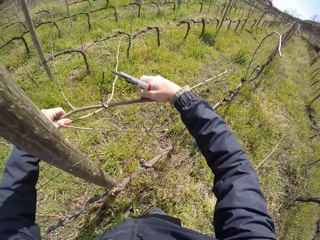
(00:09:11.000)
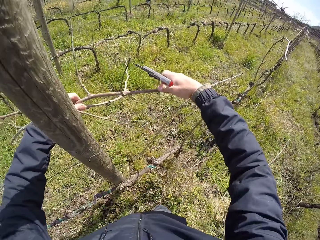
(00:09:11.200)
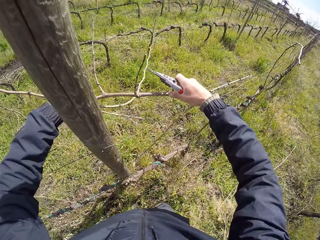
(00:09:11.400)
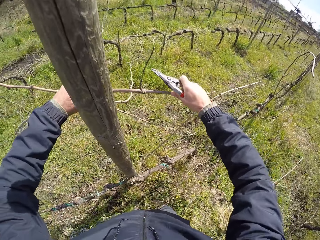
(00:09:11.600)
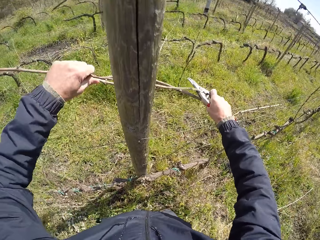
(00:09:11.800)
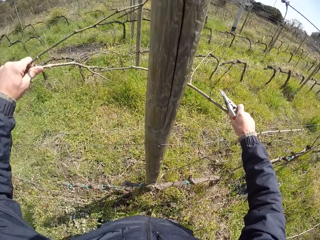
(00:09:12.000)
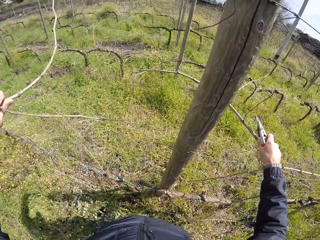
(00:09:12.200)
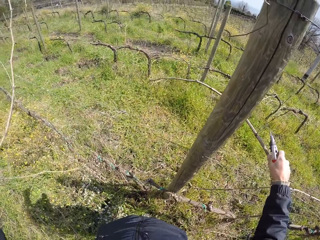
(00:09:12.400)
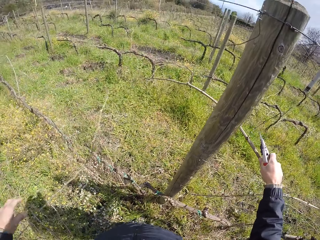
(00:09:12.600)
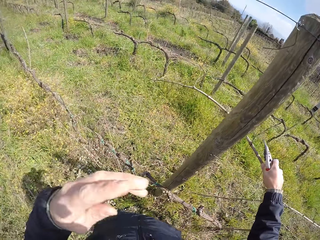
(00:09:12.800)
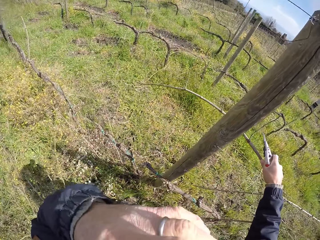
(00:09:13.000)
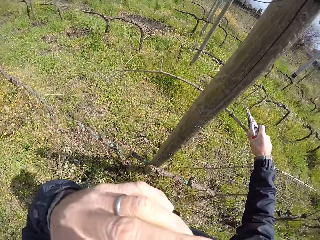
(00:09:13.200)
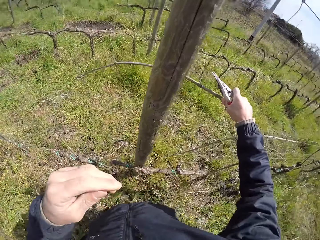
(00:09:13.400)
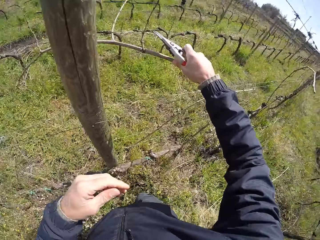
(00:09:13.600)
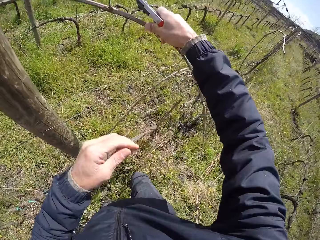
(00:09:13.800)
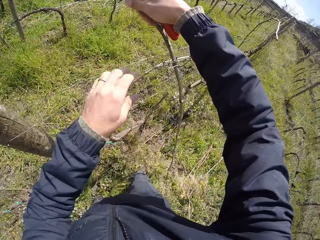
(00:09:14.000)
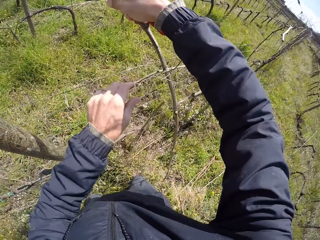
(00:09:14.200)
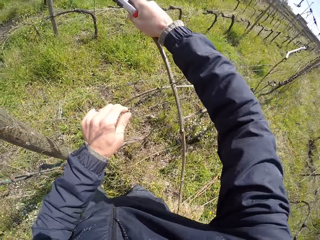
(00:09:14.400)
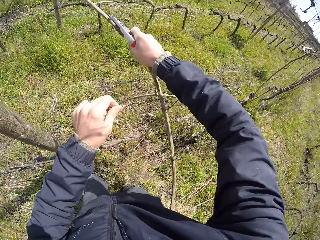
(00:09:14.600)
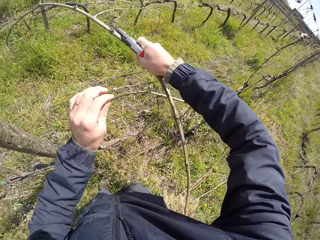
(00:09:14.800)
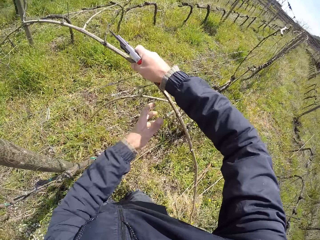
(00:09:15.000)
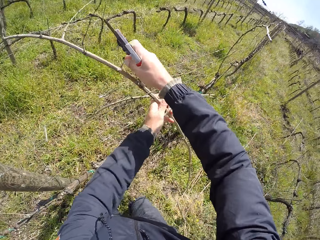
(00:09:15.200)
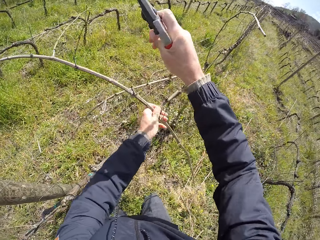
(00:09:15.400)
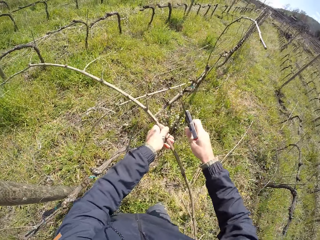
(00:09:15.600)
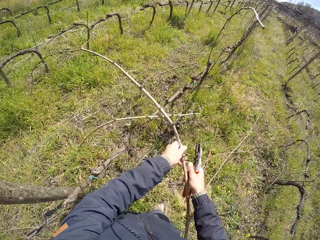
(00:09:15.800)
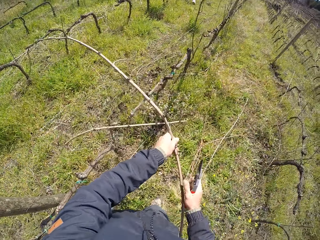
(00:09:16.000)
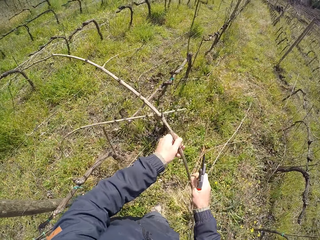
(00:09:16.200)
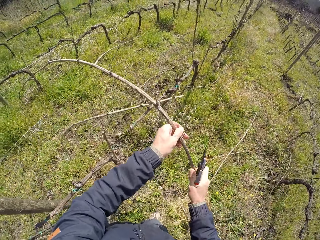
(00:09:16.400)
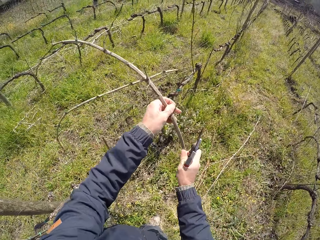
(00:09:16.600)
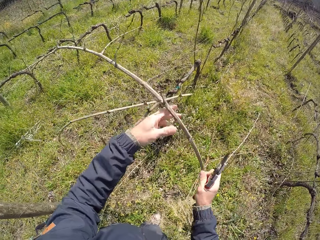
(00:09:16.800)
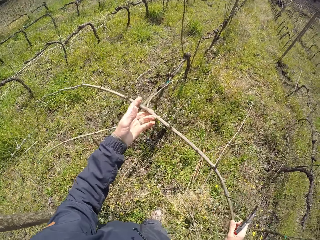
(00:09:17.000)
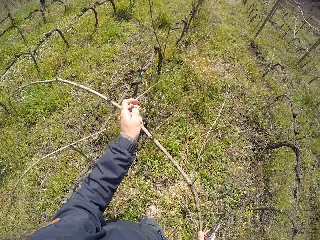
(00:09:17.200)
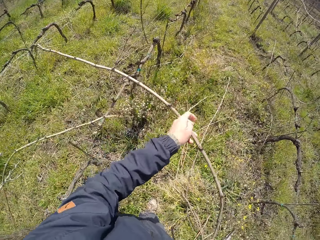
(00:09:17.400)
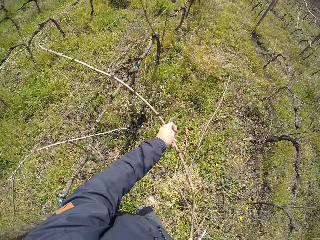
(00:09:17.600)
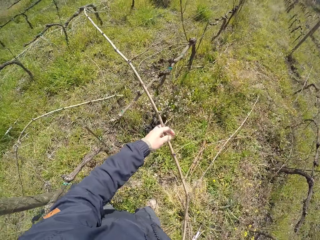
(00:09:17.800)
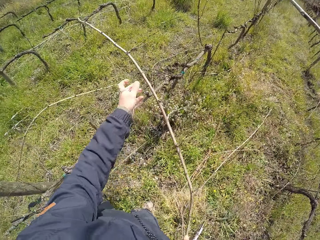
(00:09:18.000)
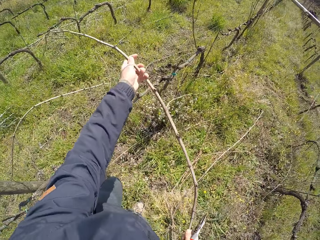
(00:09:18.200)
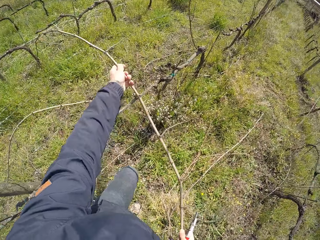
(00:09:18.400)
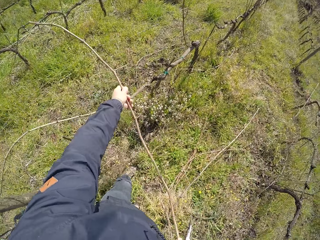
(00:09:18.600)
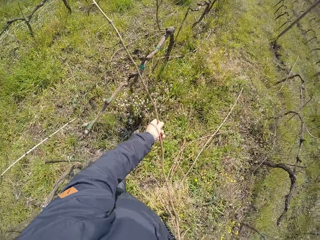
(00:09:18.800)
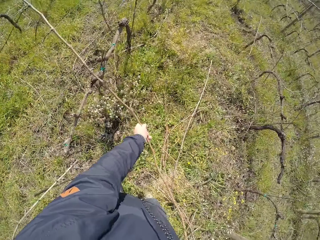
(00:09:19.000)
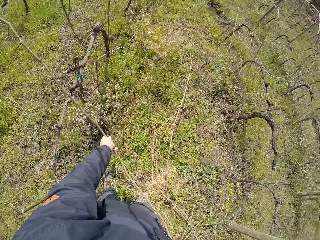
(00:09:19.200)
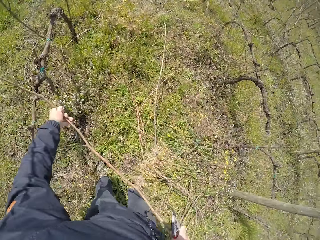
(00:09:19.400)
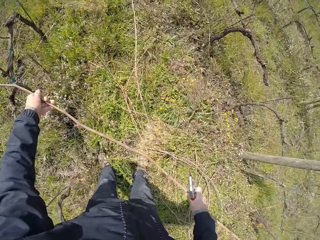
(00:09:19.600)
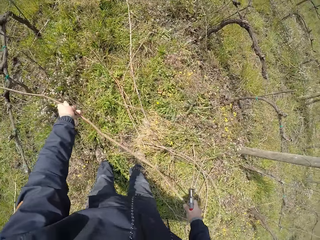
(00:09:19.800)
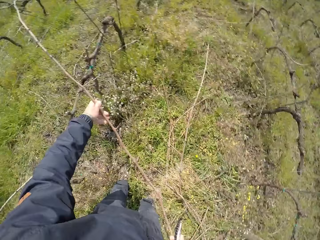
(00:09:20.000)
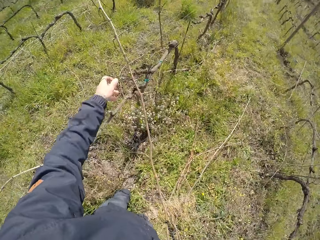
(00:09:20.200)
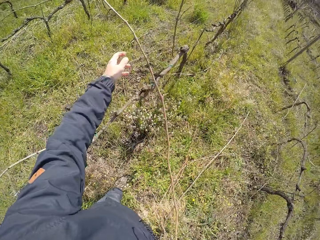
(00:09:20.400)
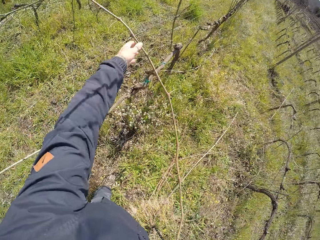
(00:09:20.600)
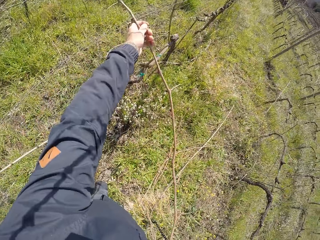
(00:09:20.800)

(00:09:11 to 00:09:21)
The camera wearer pulls the twig from the fence. He holds a plant branch with his right hand. He drops the plant branch on the ground with his left hand. He holds the wire with his left hand. He pulls the plant branch from the wire with both his hands. He pulls the stick. He holds the stick with both his hands.

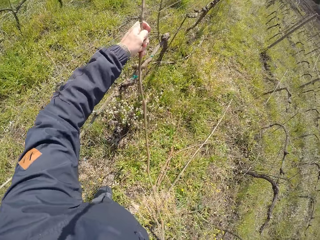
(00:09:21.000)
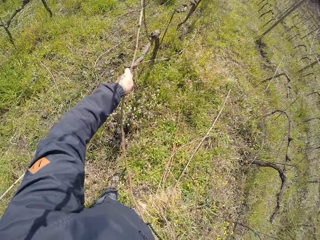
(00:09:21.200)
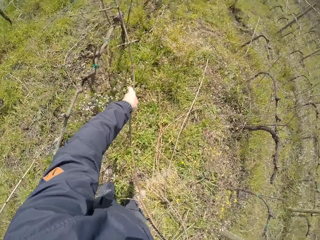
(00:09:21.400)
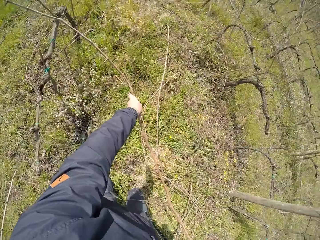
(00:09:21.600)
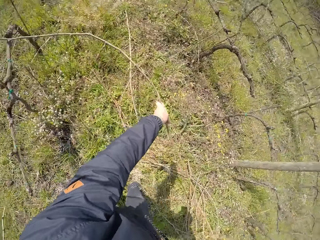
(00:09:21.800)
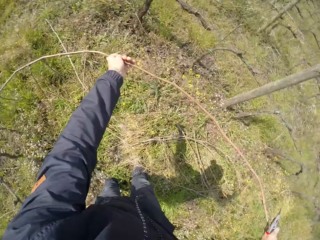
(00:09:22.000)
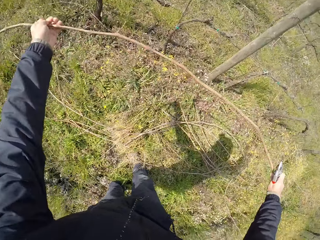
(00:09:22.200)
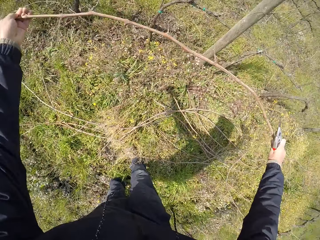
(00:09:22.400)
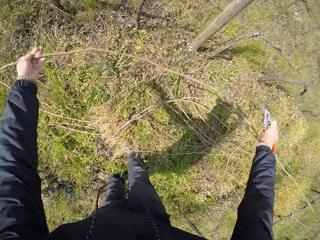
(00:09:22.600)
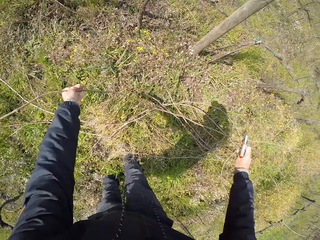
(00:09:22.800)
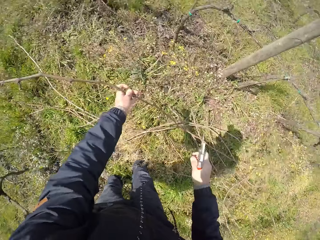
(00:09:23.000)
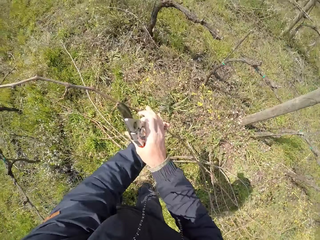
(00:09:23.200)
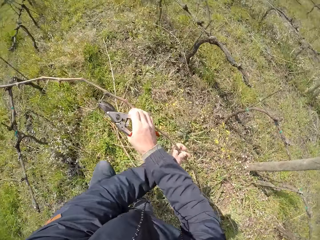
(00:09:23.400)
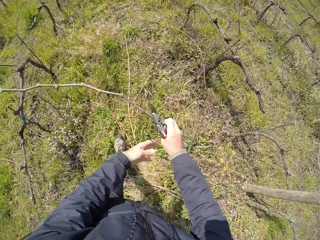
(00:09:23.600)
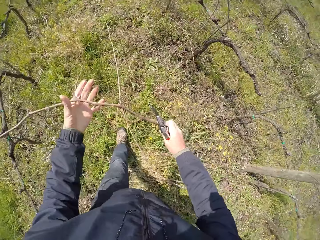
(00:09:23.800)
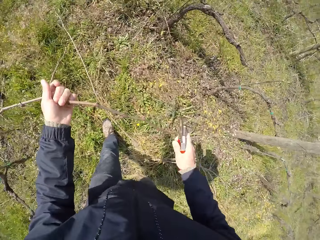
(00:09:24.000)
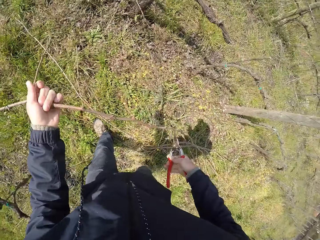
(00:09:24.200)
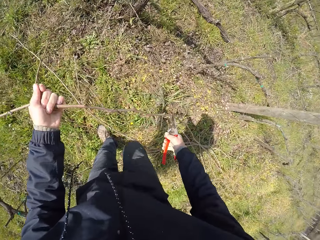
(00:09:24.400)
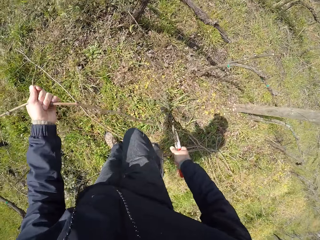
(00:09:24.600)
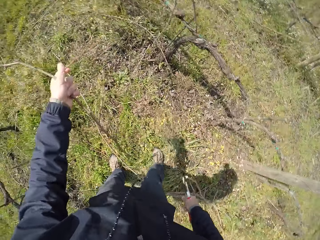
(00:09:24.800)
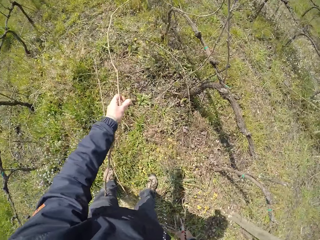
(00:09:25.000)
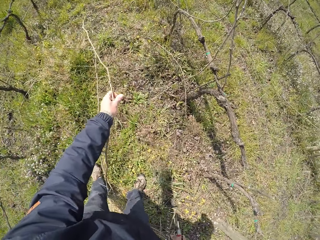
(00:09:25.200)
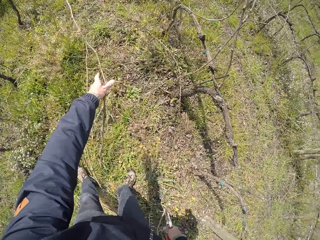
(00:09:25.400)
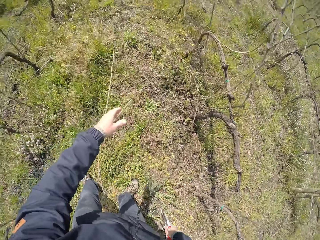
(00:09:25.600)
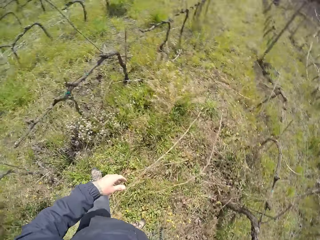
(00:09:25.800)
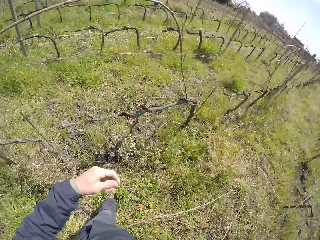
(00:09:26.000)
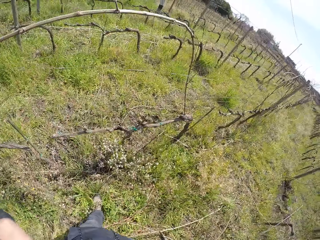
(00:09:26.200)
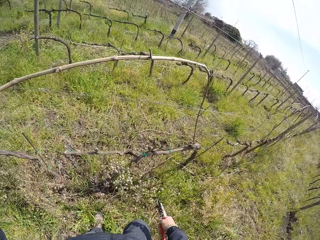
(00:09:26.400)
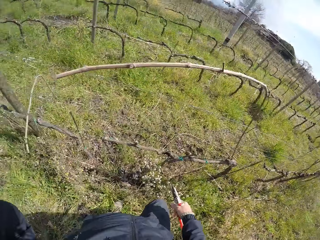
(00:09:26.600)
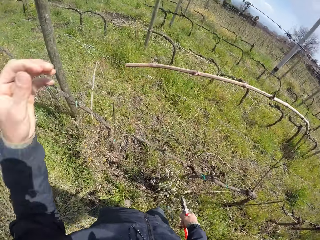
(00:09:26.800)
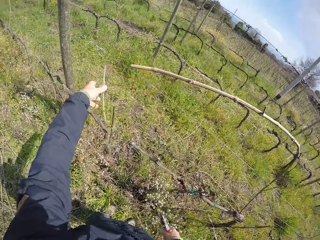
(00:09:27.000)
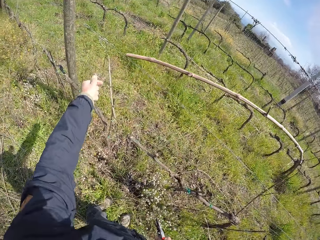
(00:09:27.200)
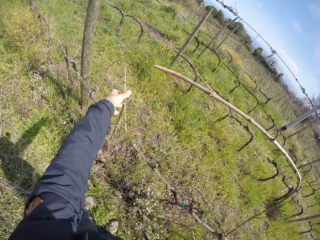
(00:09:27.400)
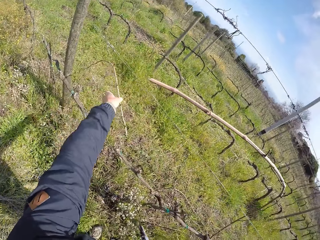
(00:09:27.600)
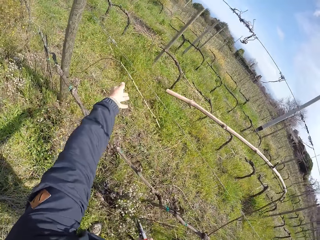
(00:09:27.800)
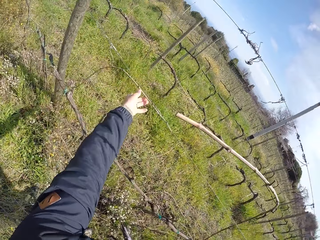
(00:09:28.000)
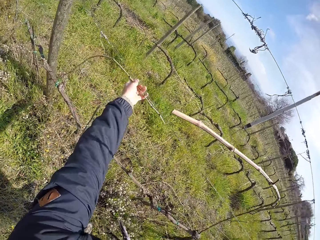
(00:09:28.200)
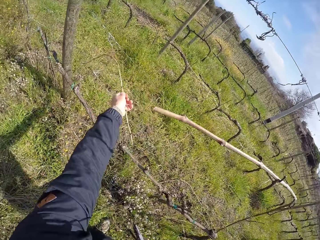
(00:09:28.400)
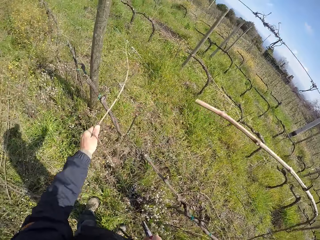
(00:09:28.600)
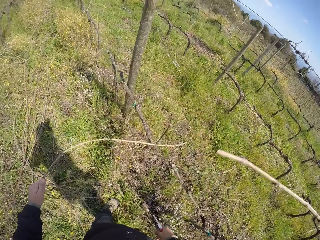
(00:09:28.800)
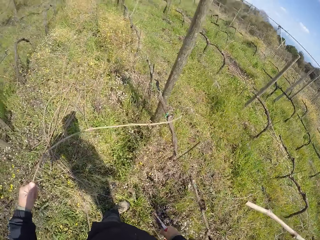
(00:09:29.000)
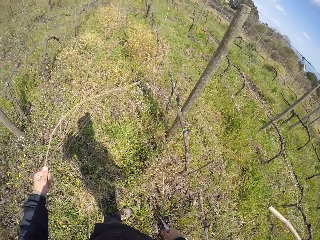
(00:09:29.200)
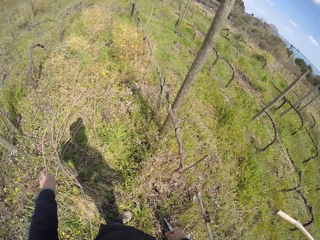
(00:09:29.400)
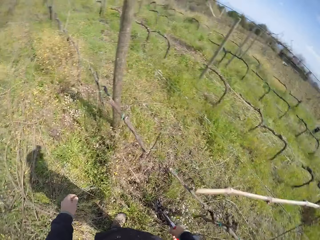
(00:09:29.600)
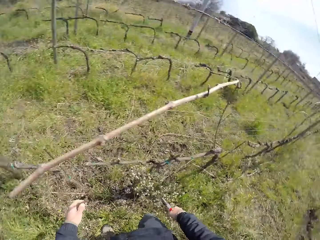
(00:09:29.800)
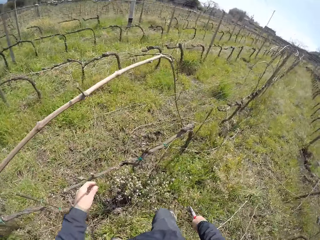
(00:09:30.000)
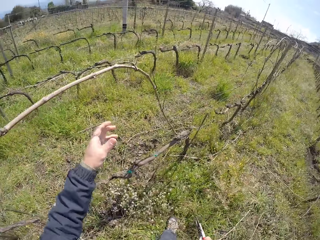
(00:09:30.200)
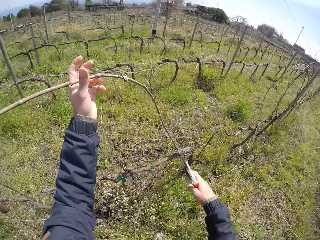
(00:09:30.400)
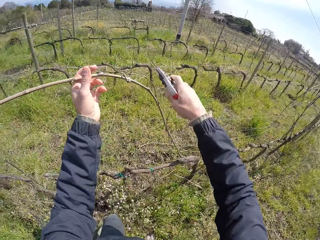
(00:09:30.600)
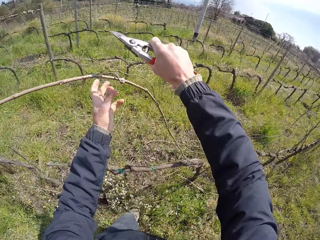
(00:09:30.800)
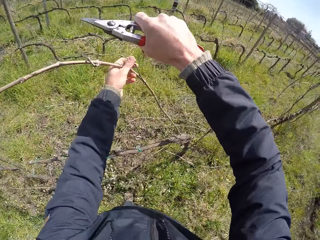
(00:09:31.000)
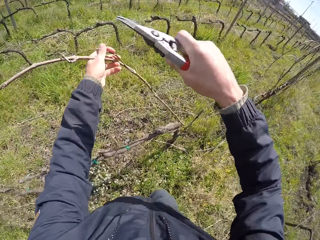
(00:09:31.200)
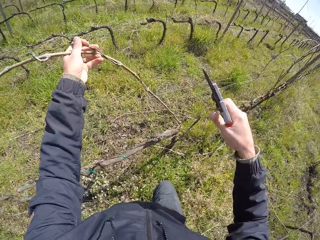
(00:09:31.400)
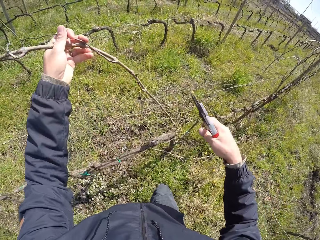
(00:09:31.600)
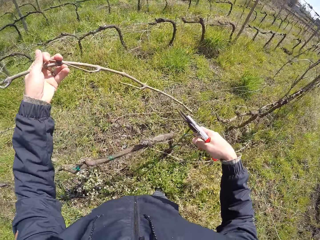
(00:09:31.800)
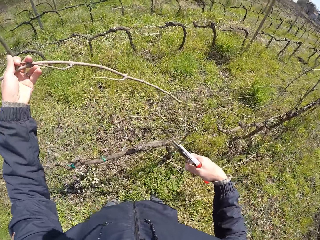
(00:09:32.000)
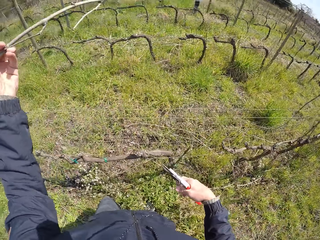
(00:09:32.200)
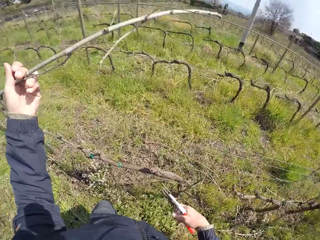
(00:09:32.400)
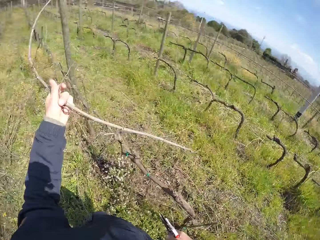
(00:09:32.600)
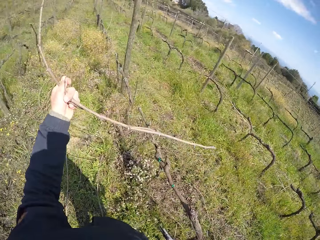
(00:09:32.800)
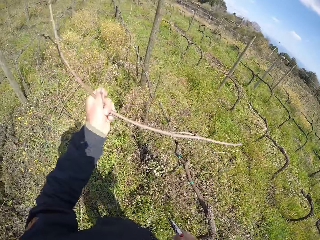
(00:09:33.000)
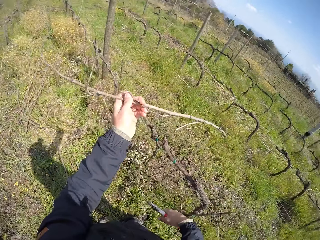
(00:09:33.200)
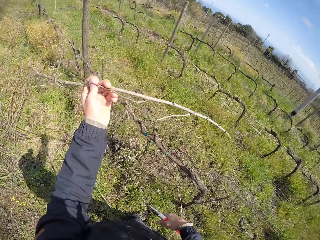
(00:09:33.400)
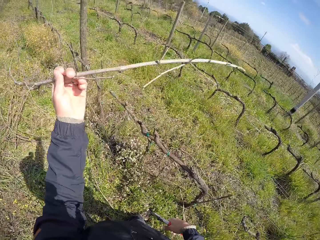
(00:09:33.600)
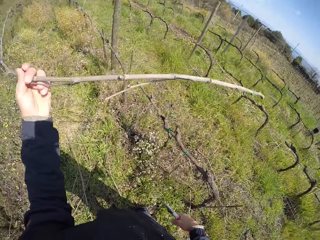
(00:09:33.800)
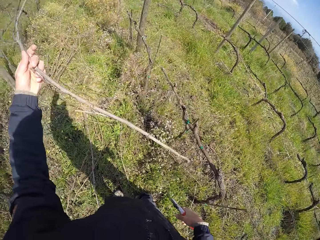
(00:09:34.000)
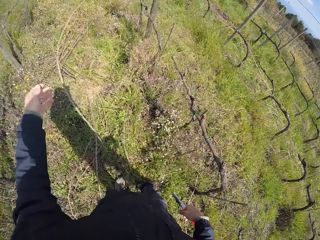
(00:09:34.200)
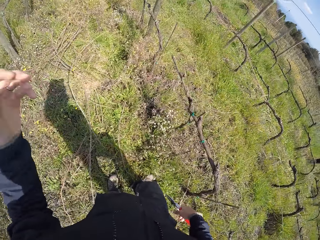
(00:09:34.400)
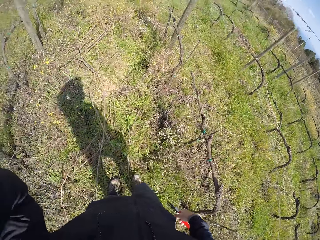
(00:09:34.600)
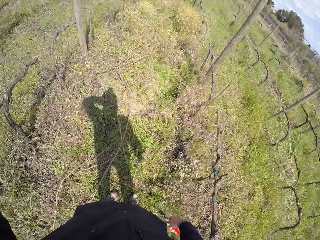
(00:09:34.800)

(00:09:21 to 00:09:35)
The camera wearer drops the stick on the floor with his left hand. He lifts up his hand. He picks up a stick on the wired fence with his left hand. He drops the stick on the floor with his left hand. He picks up a stick on the wired fence with his left hand. He drops the stick on the floor with his left hand. He pulls the stick.
